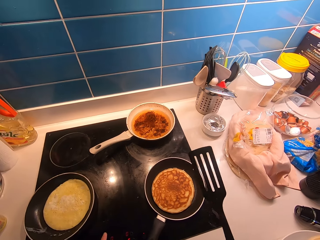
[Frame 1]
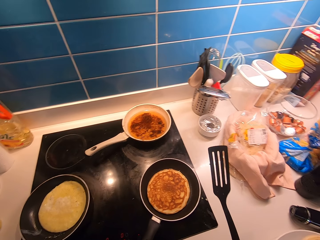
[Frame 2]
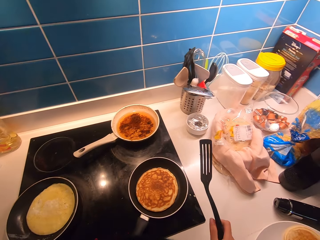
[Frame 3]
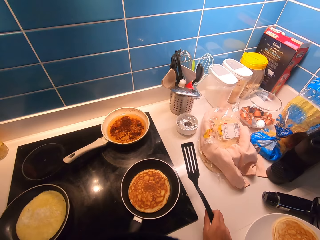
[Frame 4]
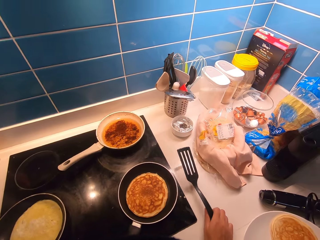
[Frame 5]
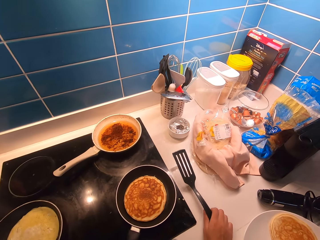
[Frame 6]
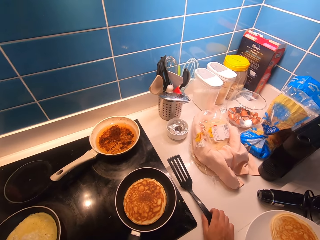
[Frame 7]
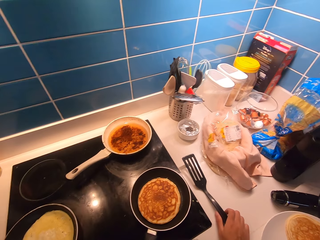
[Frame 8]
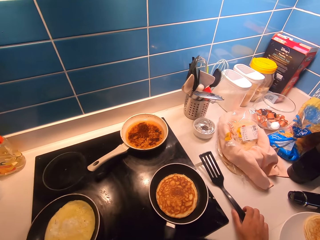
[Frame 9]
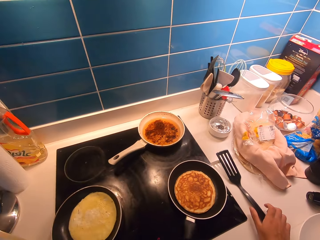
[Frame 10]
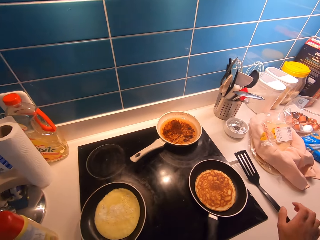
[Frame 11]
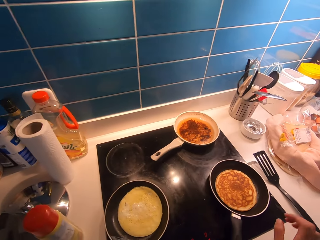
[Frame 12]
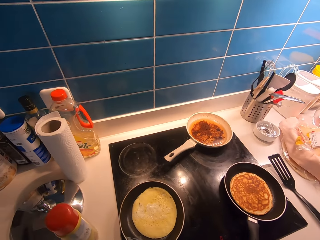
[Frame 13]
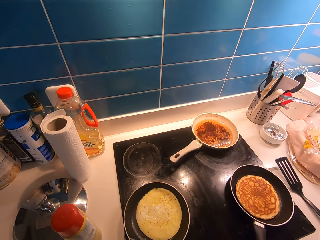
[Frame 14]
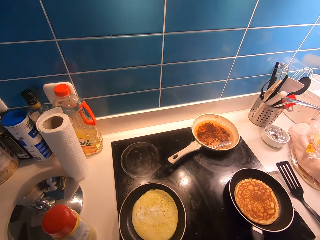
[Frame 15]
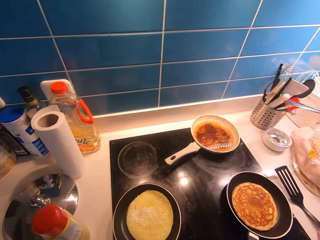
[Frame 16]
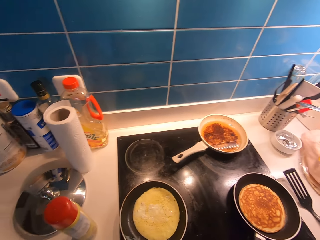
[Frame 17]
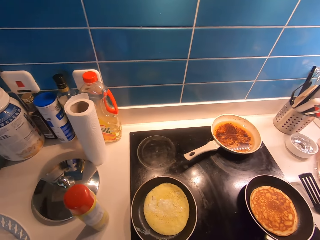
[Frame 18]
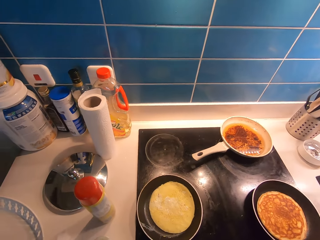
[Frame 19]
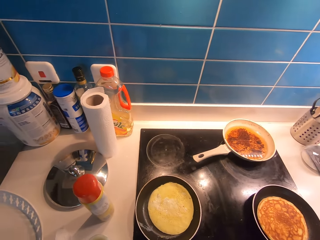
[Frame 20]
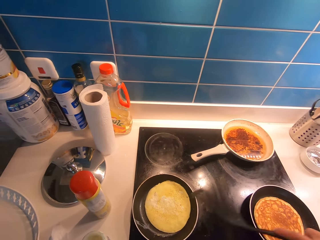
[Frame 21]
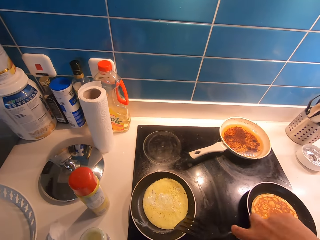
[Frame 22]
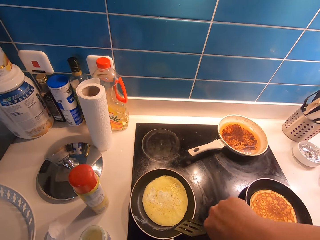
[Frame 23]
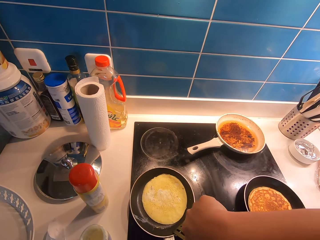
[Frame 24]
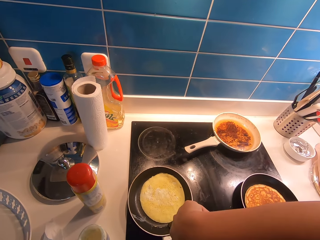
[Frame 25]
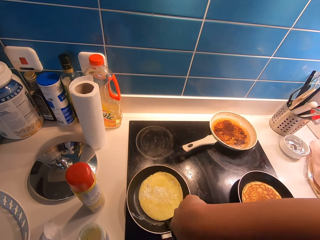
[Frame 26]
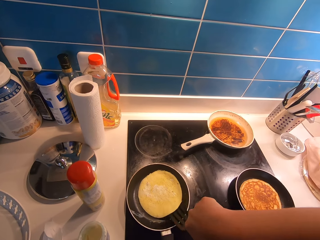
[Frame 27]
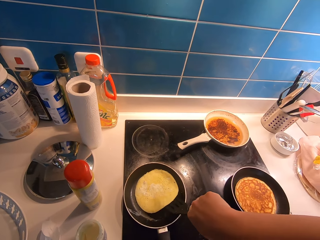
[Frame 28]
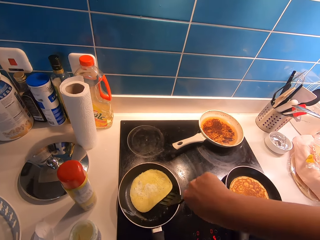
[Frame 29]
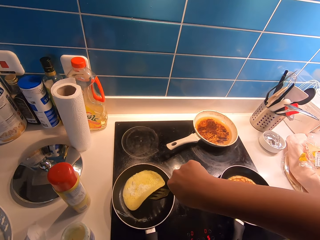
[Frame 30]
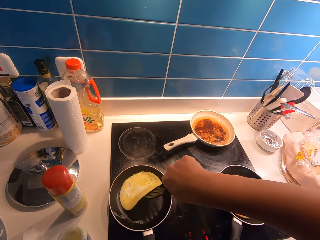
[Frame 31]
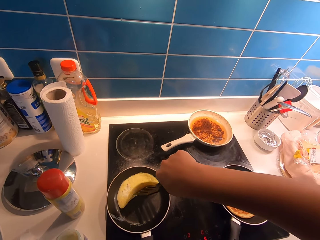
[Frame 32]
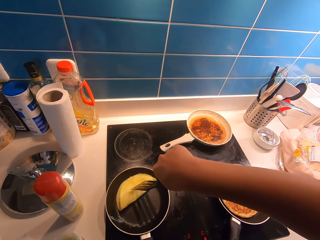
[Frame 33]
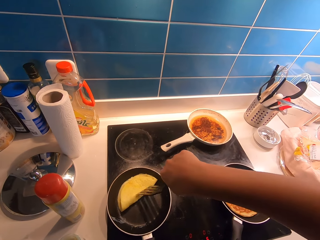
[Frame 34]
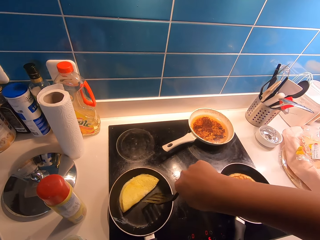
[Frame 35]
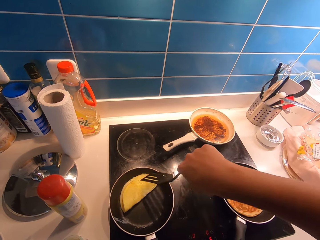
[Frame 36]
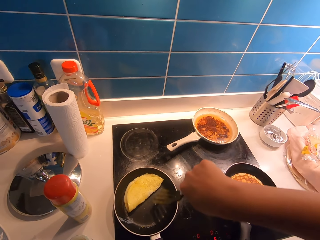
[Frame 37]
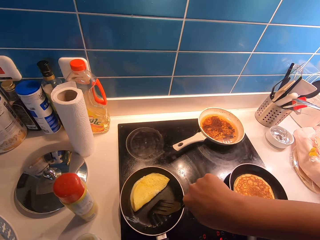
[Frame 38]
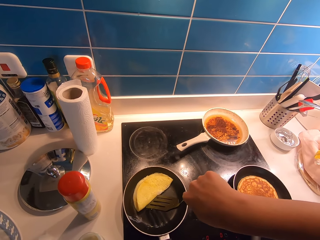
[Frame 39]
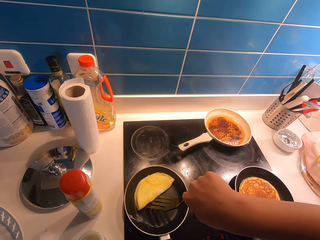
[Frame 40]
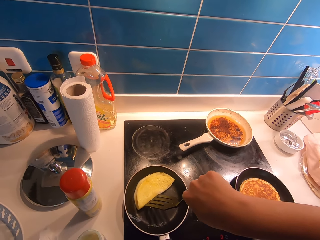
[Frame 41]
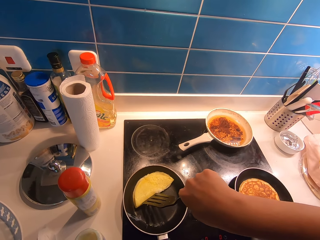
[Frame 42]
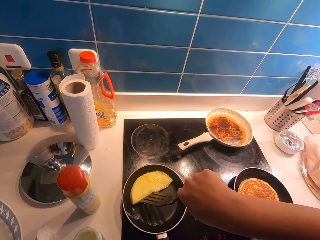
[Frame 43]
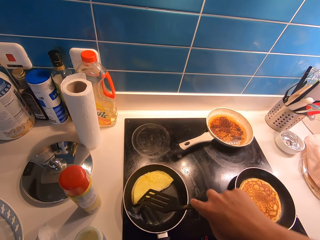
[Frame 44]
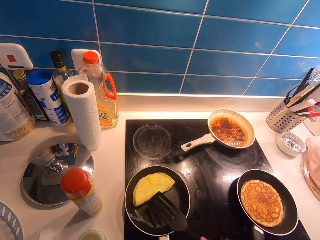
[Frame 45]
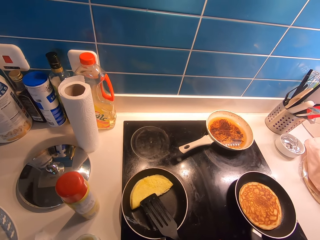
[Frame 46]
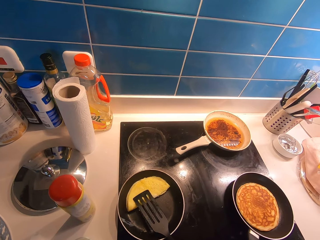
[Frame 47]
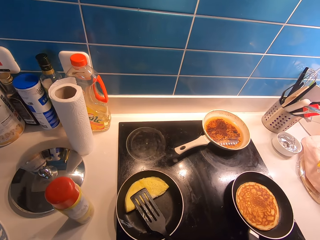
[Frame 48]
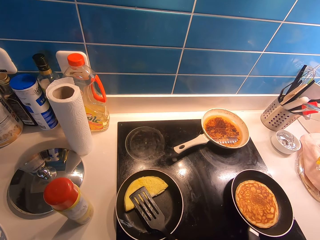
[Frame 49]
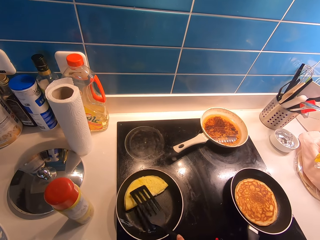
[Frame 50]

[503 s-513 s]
The camera wearer drops the spatula on the kitchen countertop. They turn the pancake. They fold the egg in the pan using the spatula.

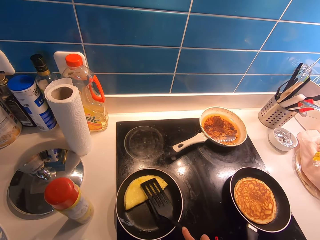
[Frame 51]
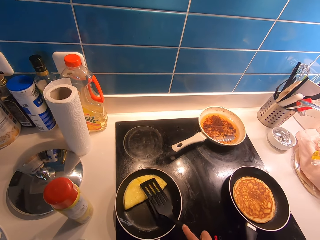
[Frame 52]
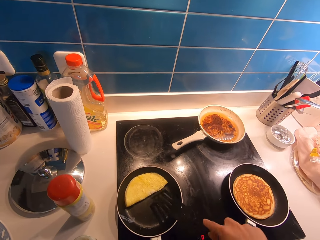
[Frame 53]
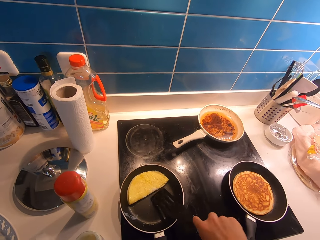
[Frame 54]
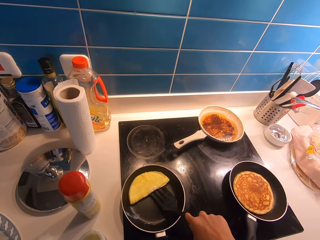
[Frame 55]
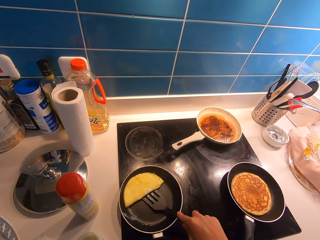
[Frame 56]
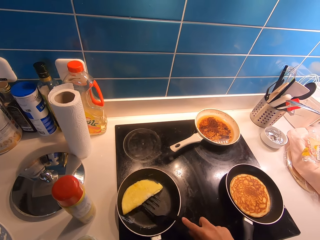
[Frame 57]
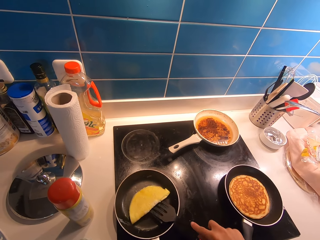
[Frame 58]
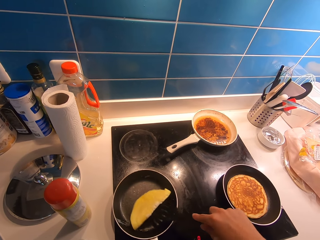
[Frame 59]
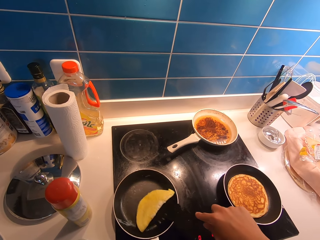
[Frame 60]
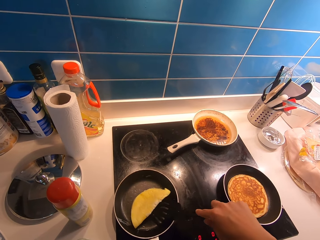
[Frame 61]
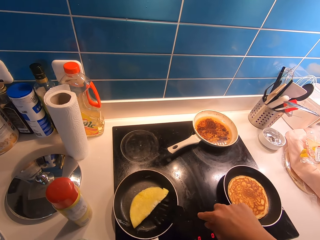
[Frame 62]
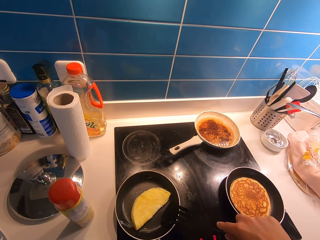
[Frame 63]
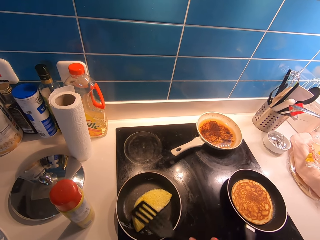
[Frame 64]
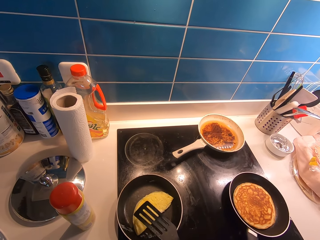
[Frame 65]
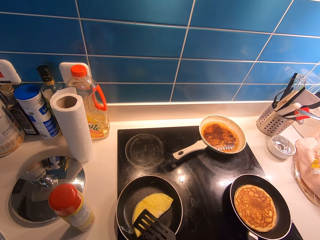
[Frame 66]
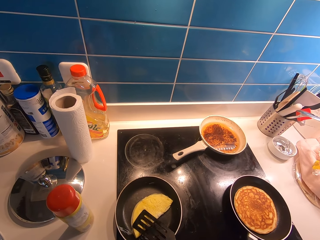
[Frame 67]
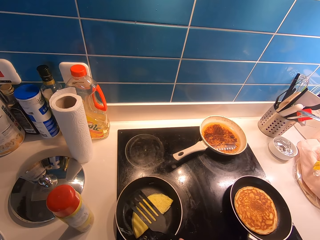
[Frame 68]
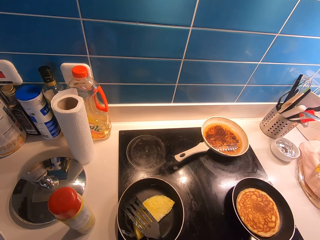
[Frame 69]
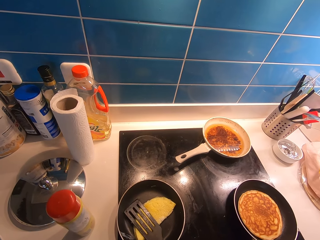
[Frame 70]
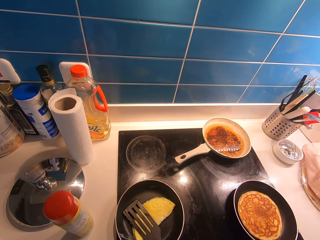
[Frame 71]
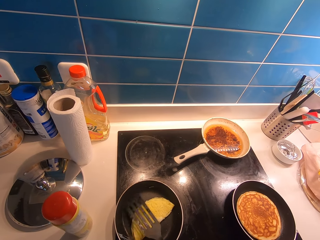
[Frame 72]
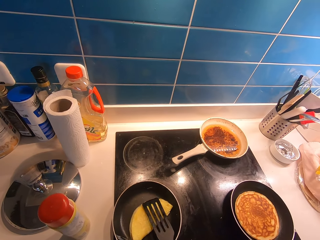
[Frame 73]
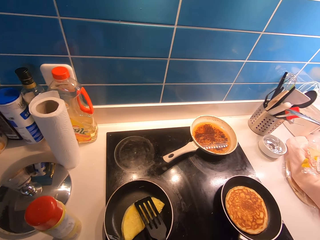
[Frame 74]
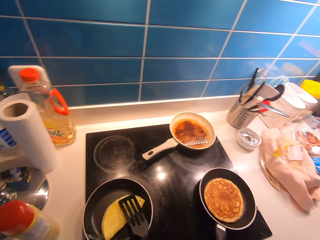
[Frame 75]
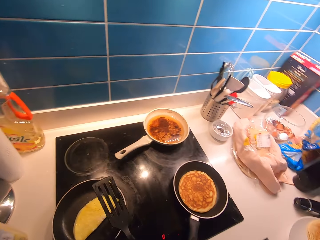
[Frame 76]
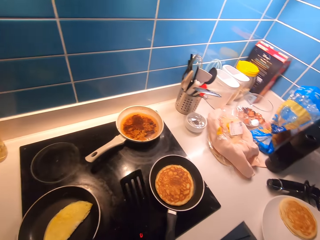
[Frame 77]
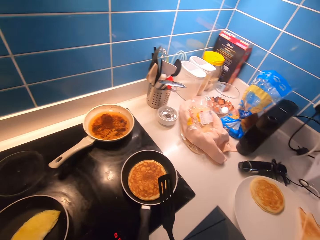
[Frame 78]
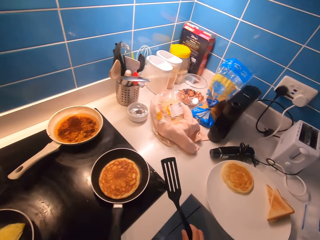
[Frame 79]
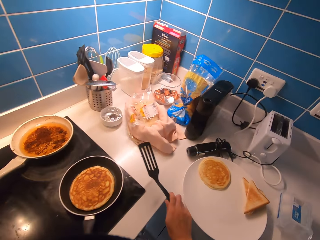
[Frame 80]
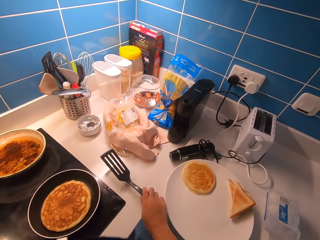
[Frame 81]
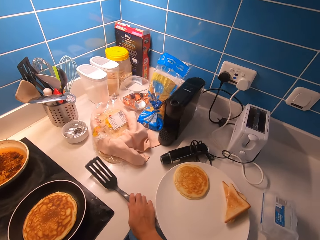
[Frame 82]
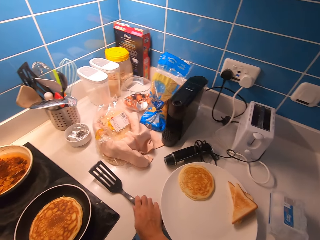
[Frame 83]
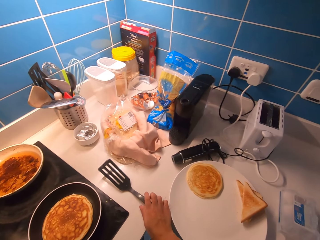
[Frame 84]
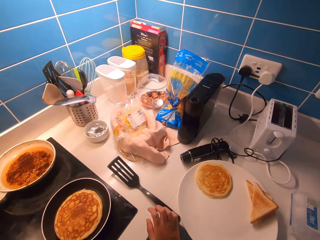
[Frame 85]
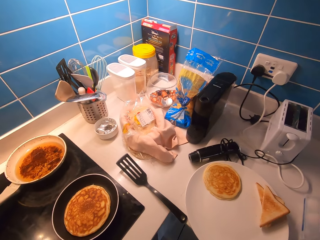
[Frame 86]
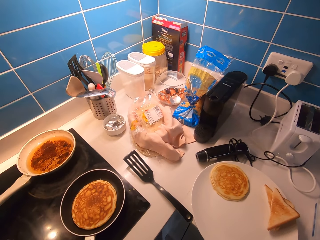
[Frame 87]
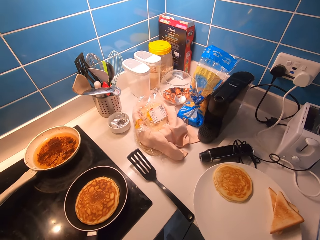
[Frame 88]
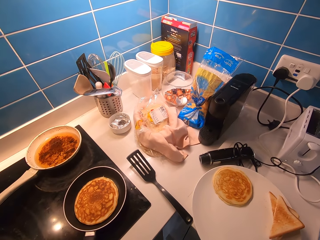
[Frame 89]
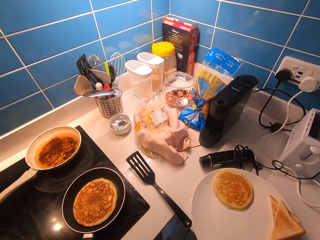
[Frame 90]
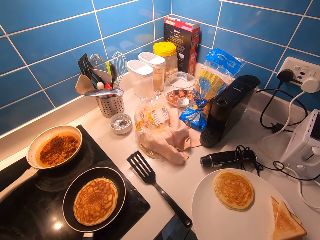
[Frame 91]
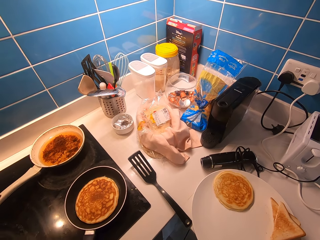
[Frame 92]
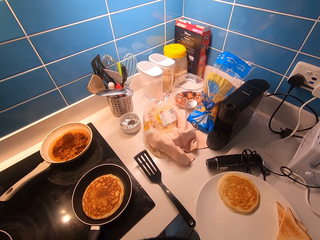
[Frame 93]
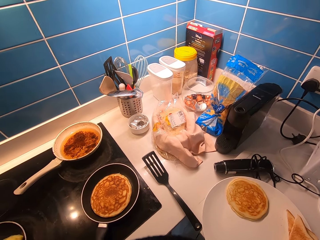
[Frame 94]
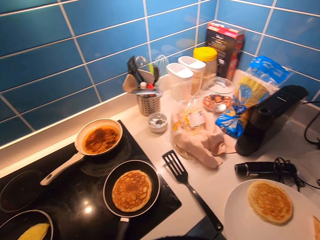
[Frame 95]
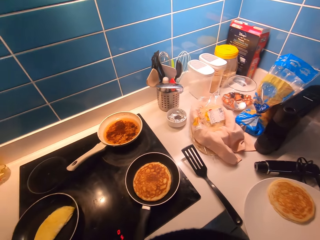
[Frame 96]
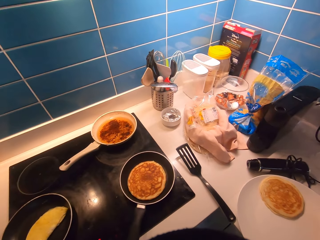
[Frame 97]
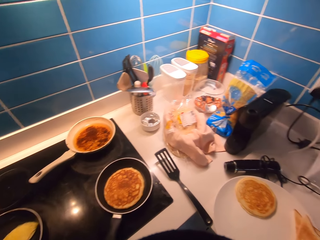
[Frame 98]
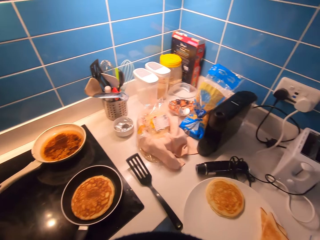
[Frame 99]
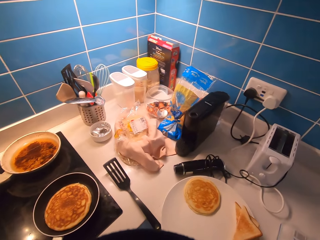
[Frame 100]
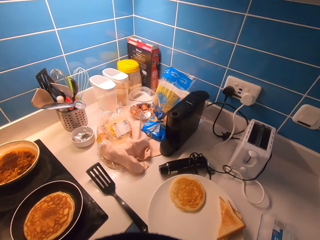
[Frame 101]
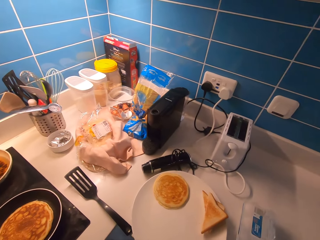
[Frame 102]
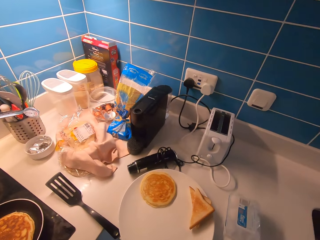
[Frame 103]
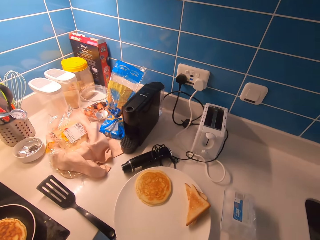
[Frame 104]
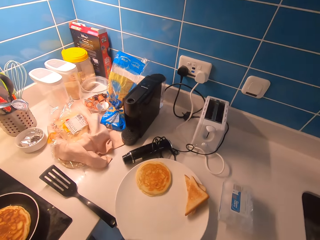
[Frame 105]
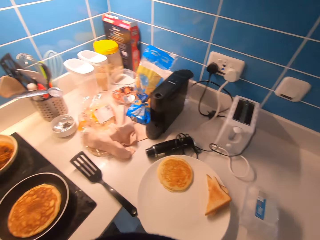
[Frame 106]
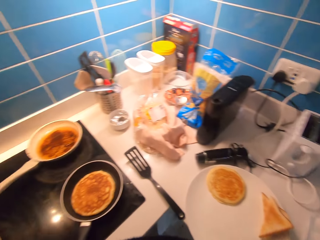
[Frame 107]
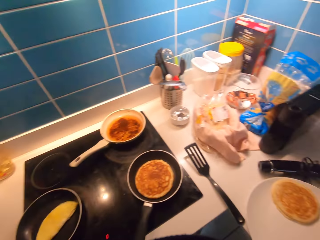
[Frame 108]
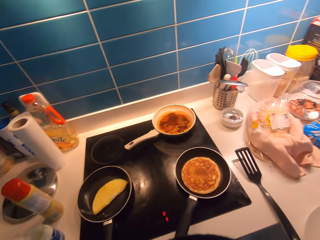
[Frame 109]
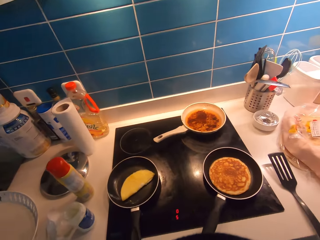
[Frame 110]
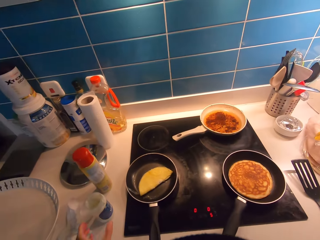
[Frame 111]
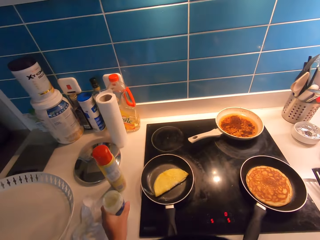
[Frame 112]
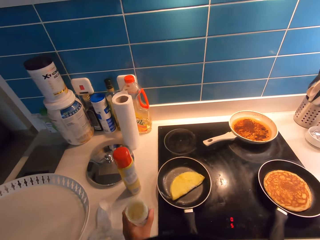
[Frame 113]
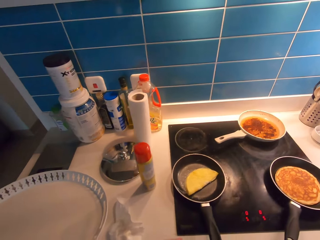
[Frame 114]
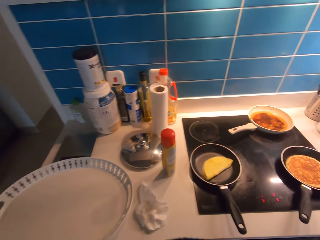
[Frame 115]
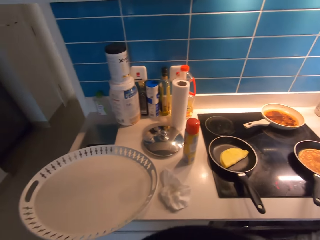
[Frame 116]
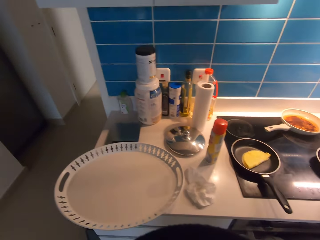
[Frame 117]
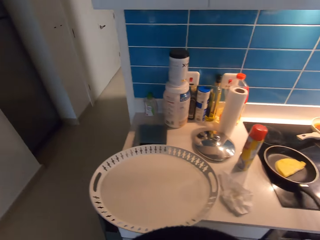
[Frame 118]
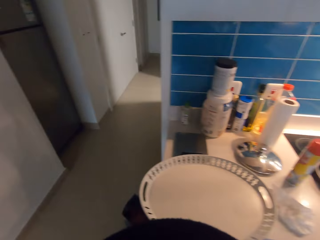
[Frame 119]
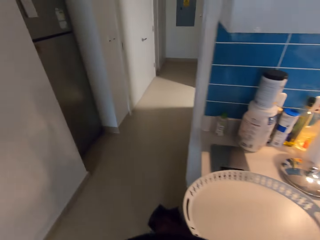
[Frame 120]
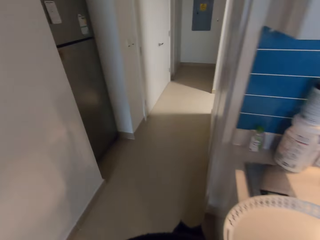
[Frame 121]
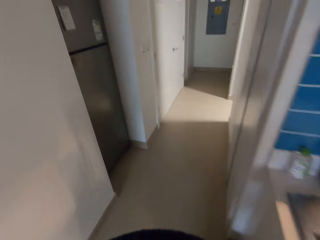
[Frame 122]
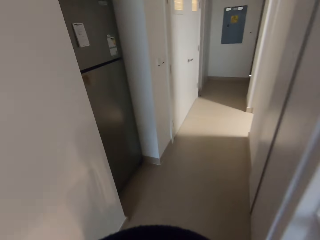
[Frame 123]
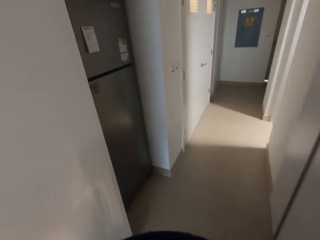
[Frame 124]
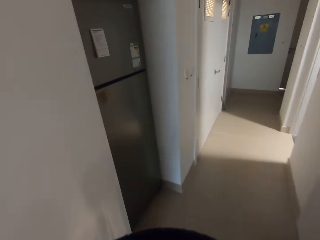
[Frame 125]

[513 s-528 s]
The camera wearer adjusts the position of the egg in the pan. They drop the spatula on the kitchen counter. They stare around. They pick up a mayonnaise jar from the table.
